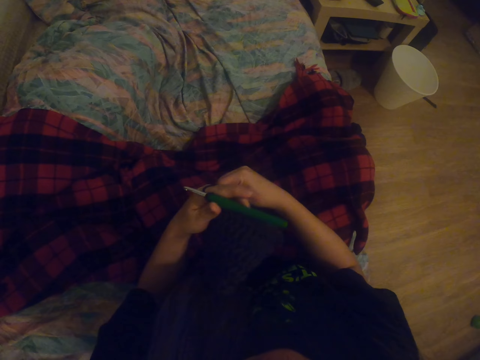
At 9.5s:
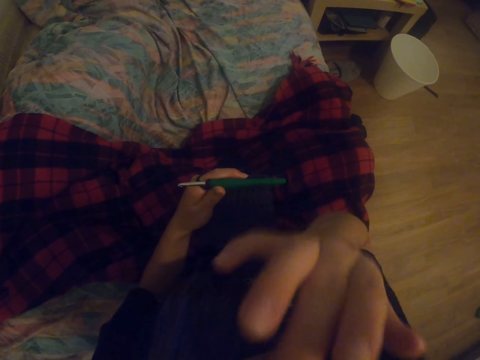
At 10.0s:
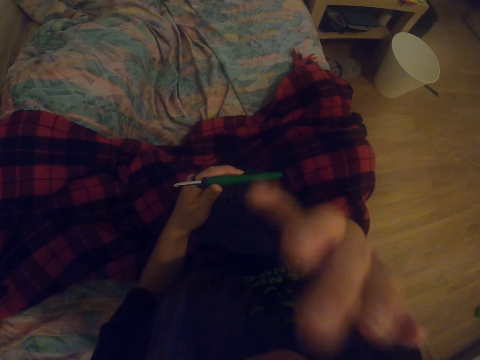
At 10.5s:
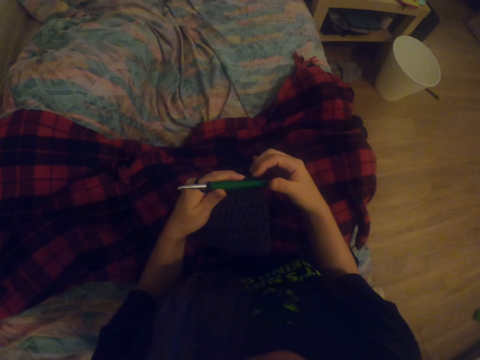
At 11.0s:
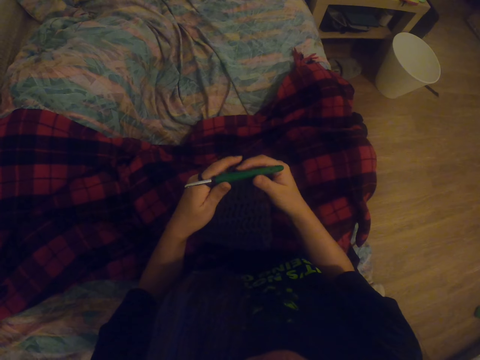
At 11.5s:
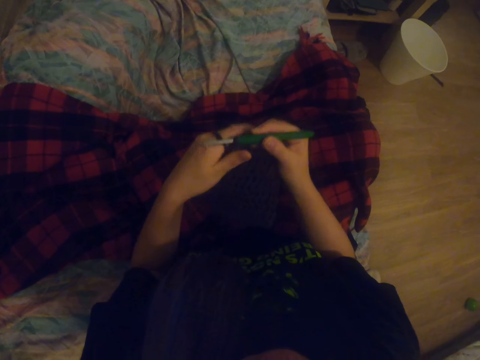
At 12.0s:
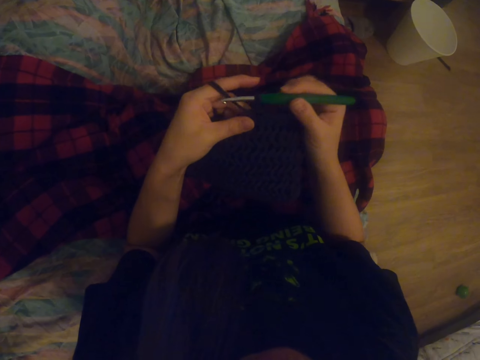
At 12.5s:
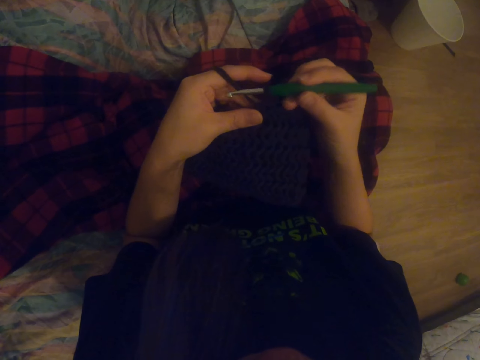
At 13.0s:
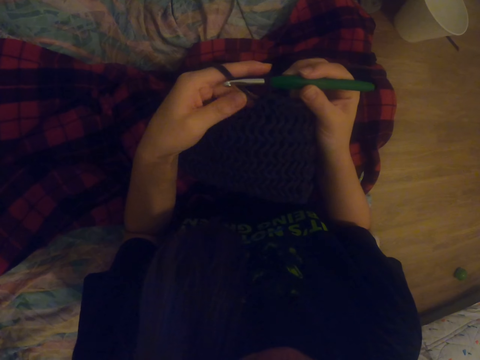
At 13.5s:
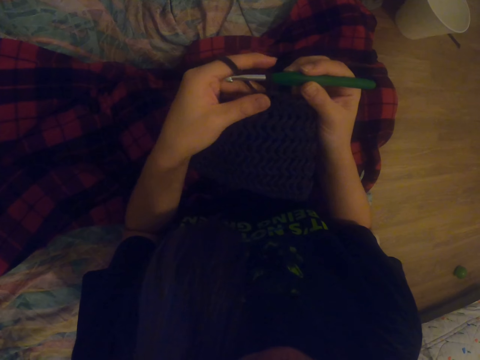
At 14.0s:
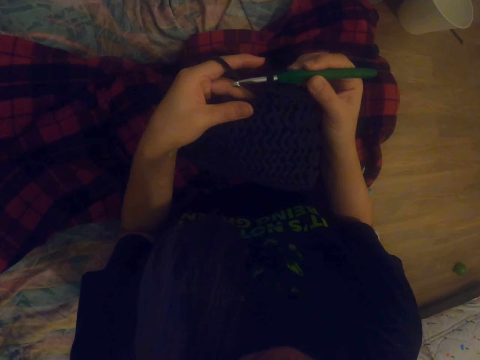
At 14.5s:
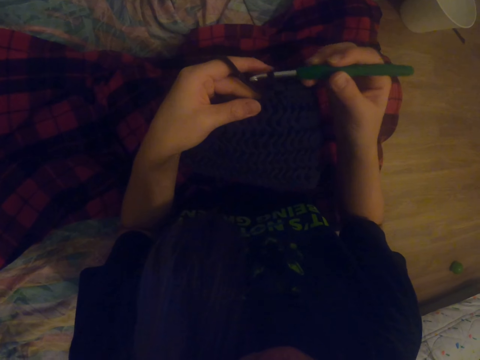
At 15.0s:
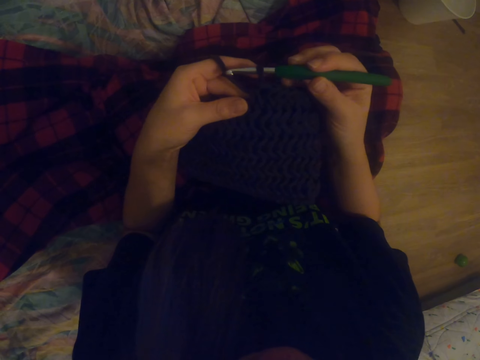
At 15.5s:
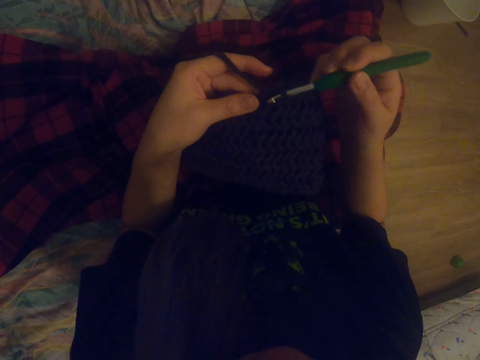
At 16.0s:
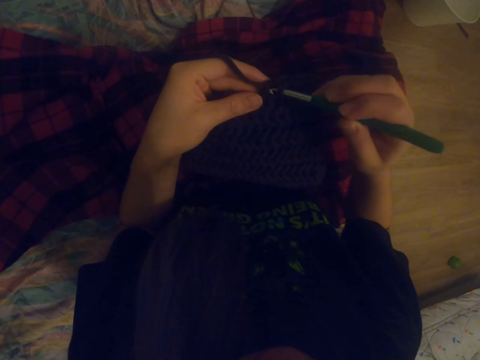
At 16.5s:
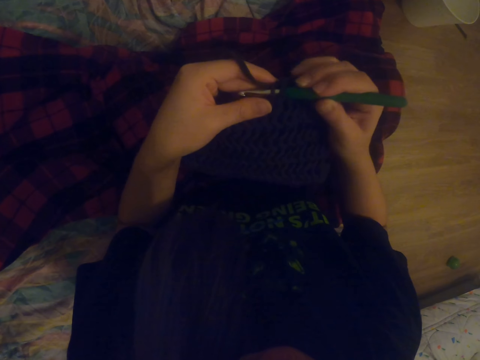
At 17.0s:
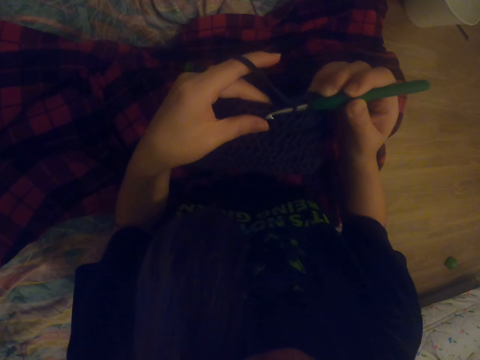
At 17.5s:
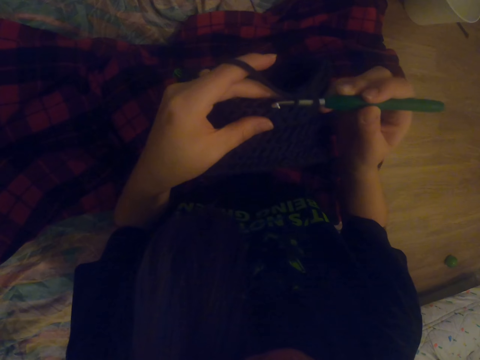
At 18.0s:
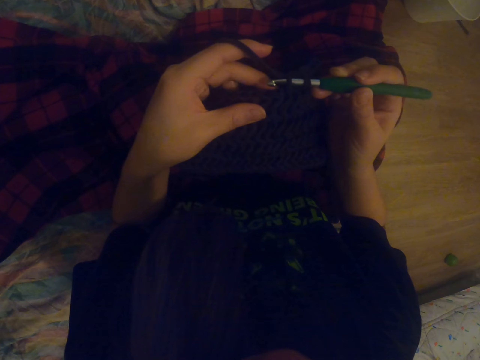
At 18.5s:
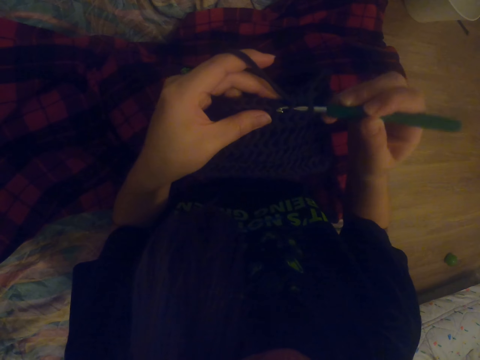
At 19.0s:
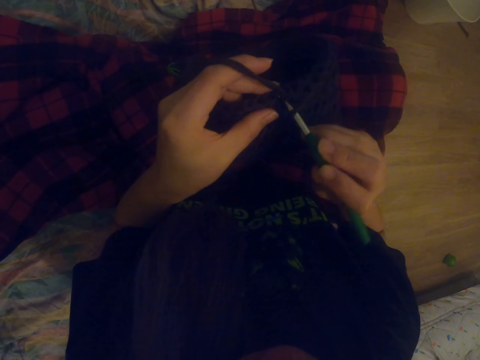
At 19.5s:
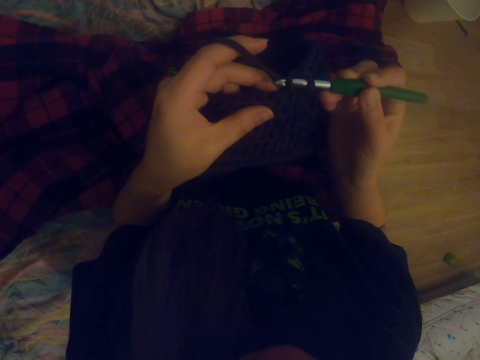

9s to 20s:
The camera wearer raises a hand. They hold a knitting needle. They knit a bag.

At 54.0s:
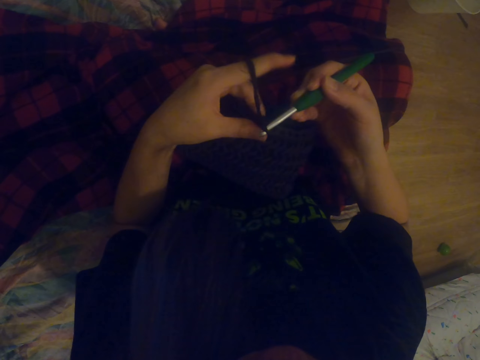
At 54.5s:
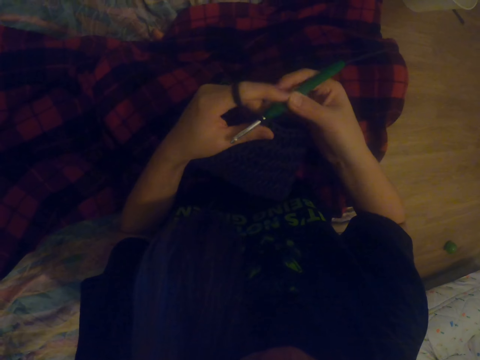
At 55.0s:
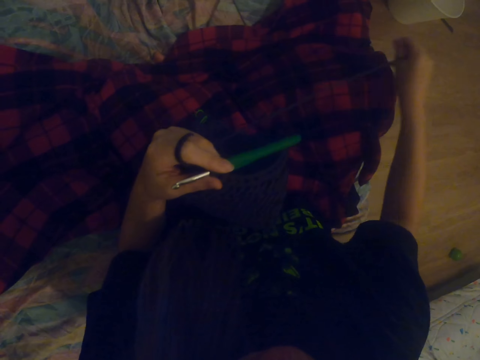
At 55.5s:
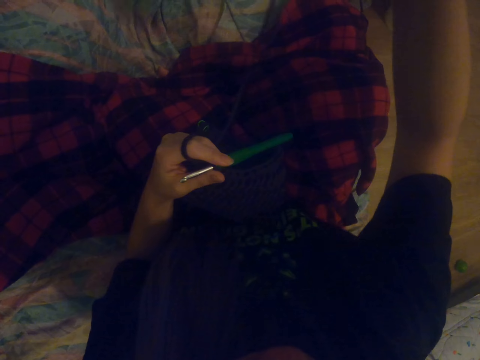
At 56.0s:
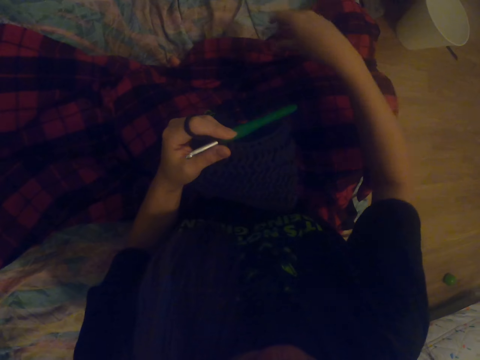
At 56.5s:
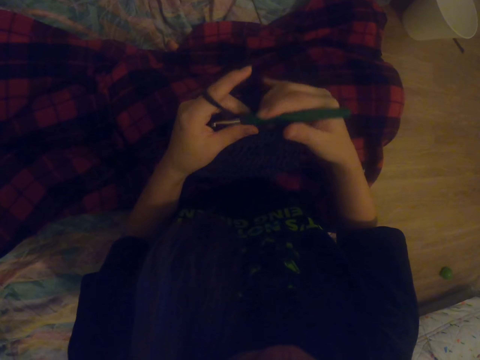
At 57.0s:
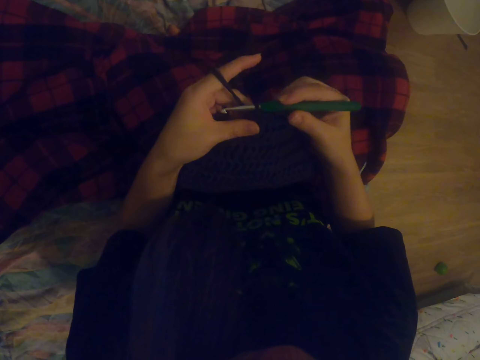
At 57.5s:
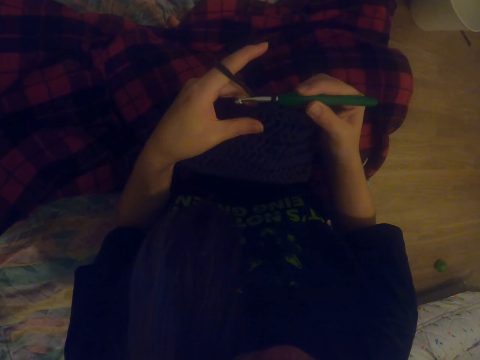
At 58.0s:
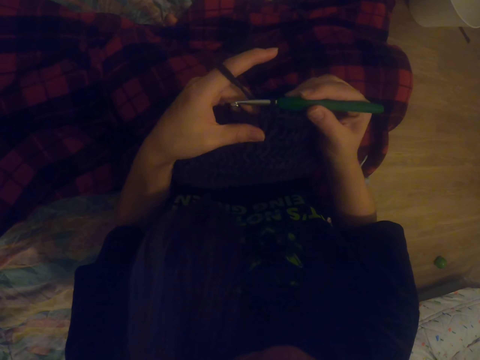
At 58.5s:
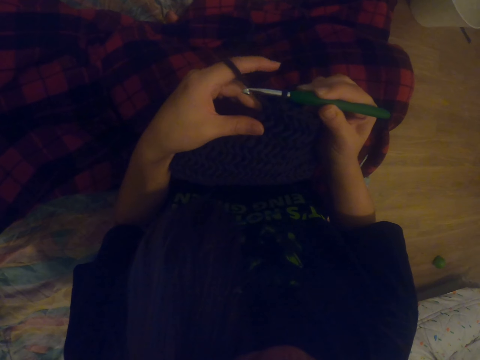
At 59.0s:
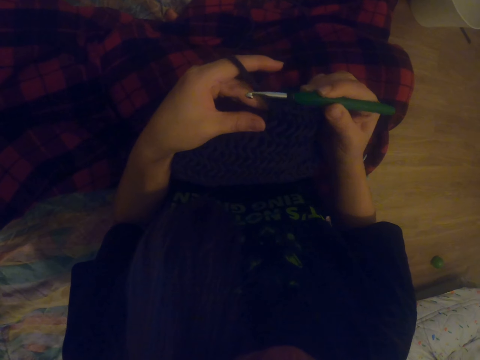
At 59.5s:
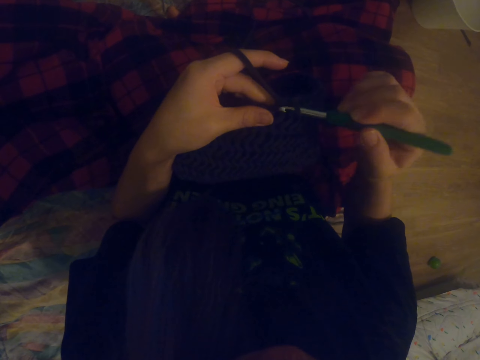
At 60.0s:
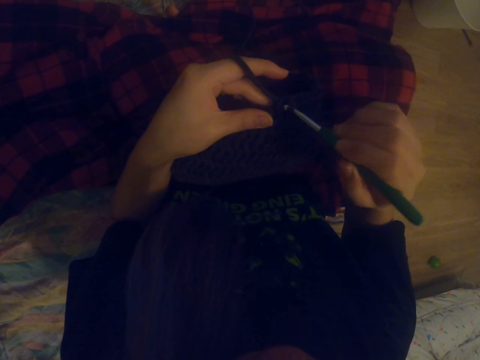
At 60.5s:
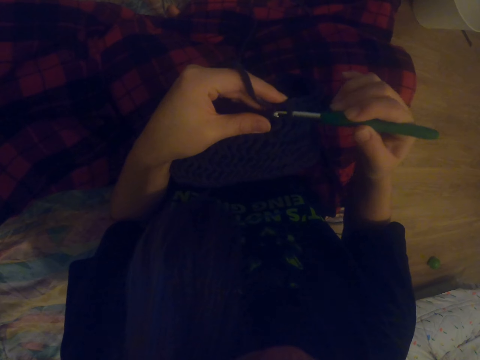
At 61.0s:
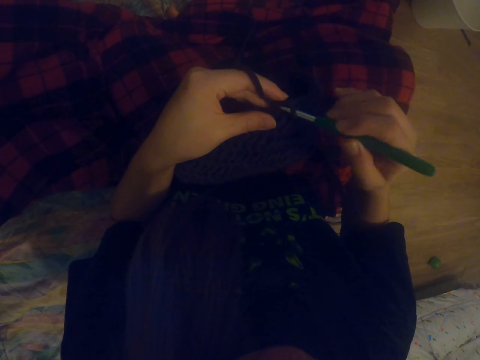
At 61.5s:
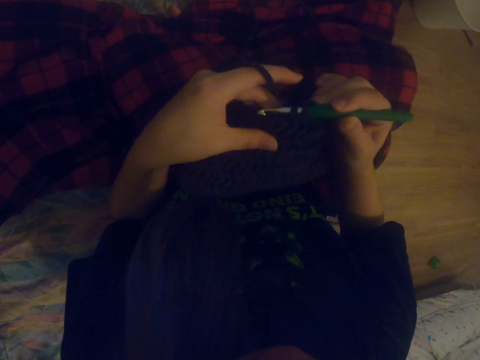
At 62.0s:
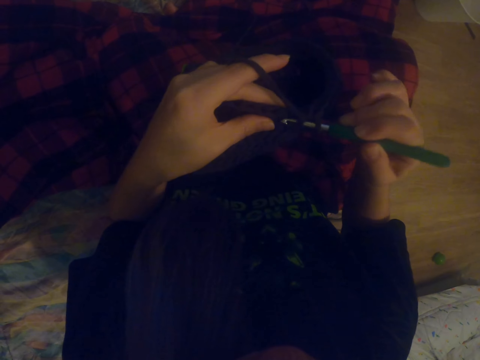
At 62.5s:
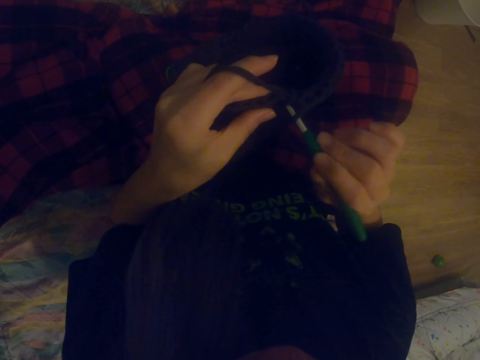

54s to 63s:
The camera wearer pulls a thread. They hold a knitting needle. They knit a bag.

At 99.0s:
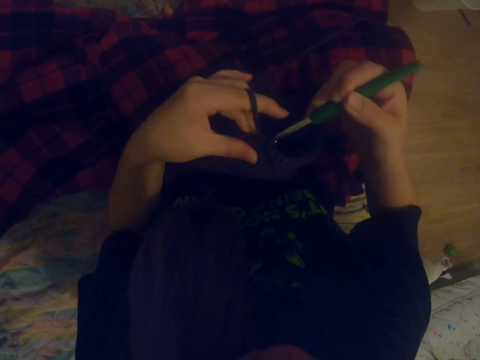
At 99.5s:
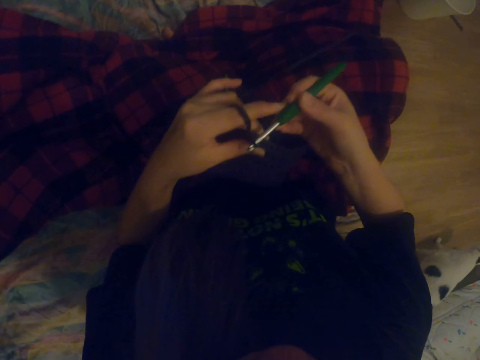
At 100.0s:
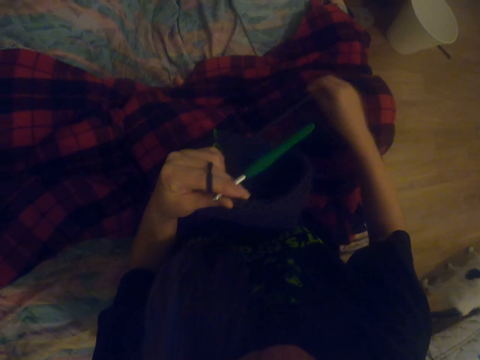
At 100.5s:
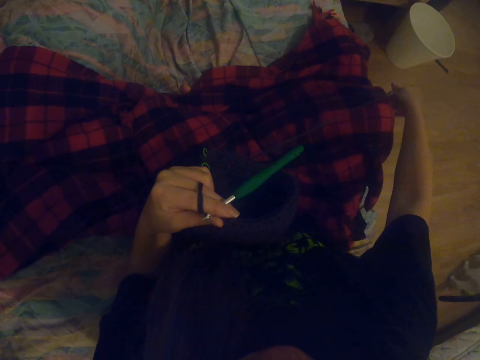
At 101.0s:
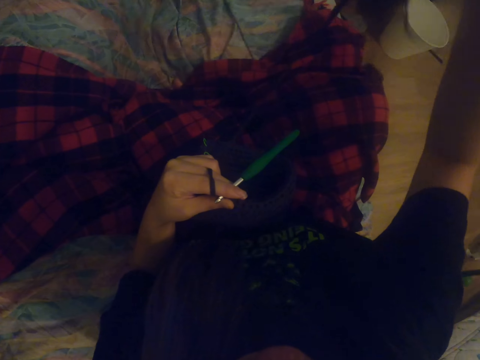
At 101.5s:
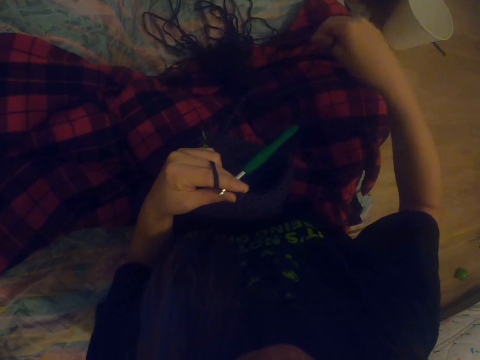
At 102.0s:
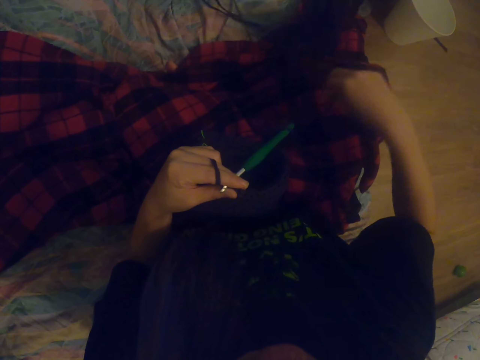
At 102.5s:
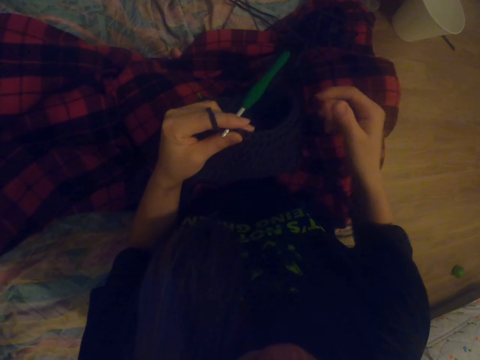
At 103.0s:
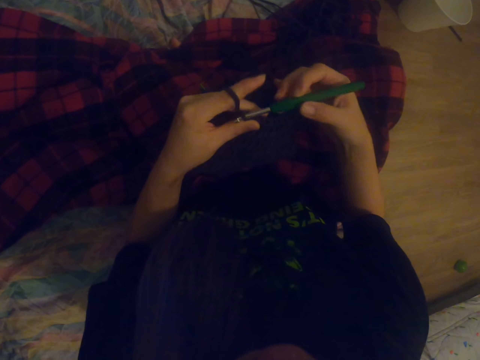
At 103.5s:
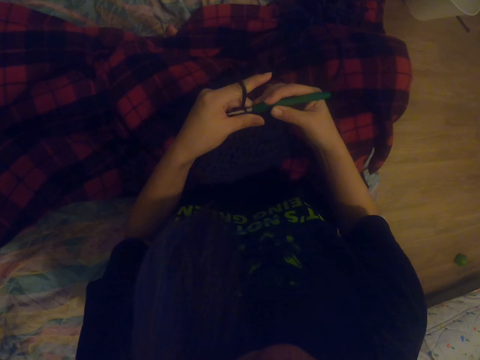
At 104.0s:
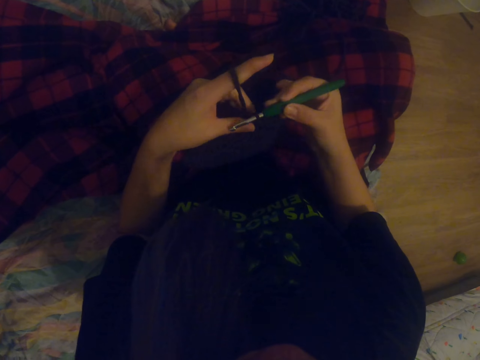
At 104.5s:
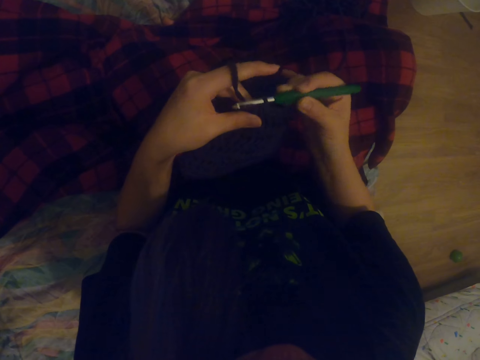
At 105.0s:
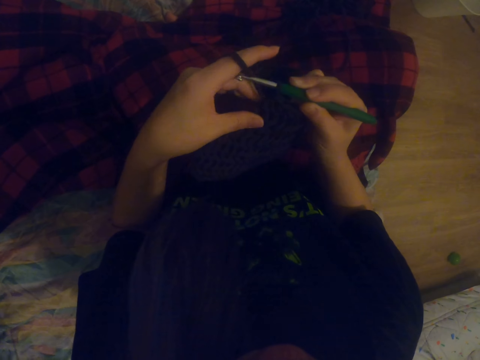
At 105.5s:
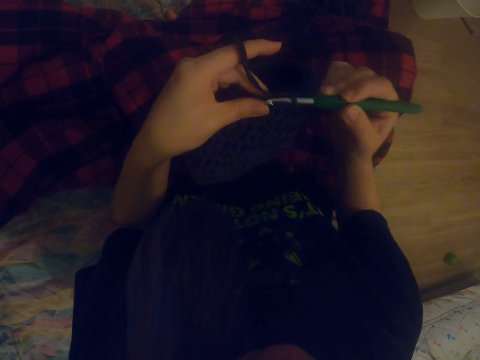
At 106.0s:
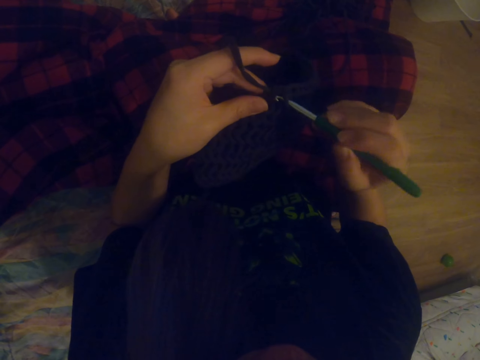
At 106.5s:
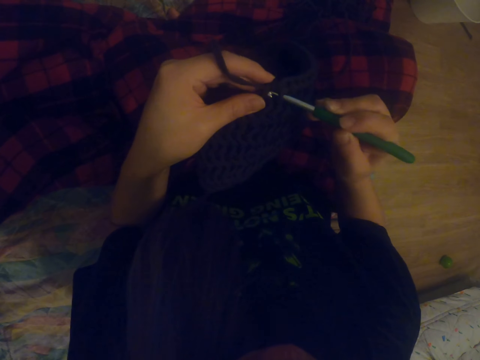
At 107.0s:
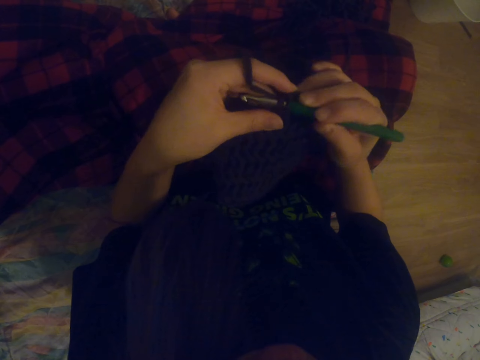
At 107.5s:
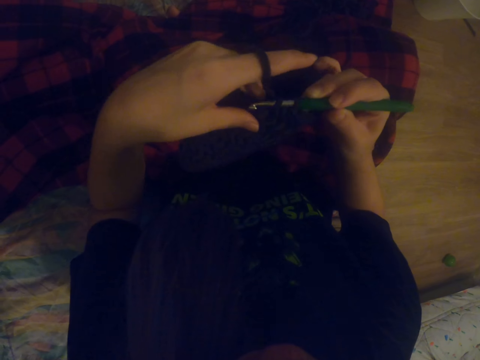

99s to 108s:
The camera wearer pulls a thread. They shake the thread. They knit a bag. They hold a knitting needle.
